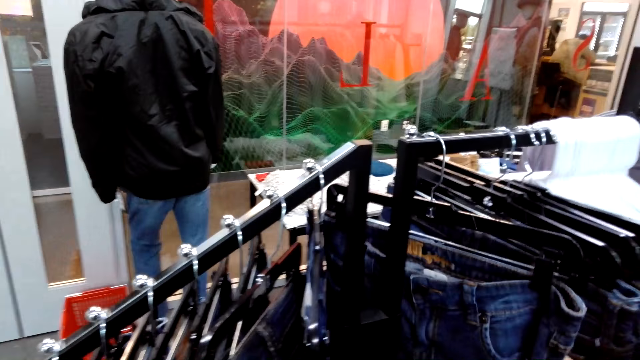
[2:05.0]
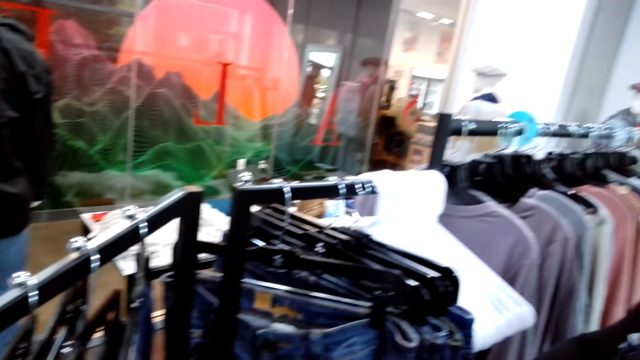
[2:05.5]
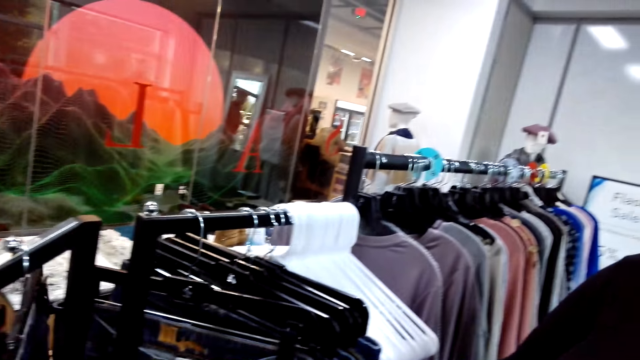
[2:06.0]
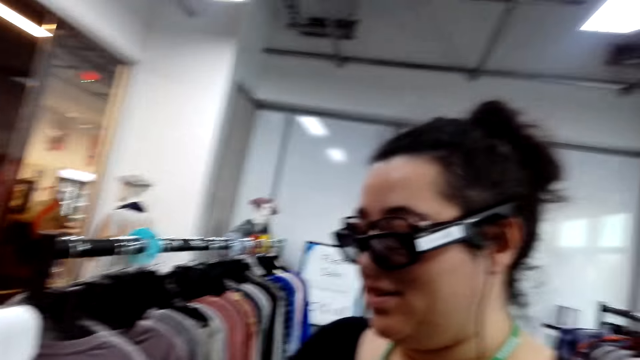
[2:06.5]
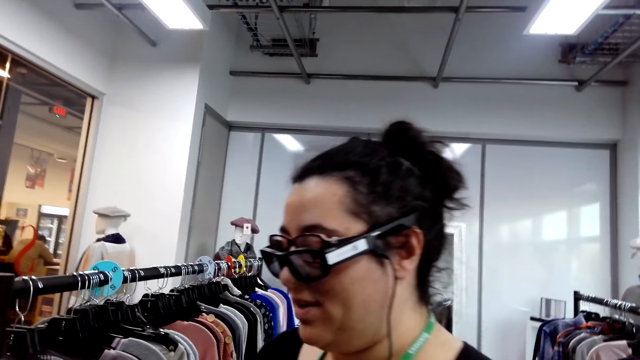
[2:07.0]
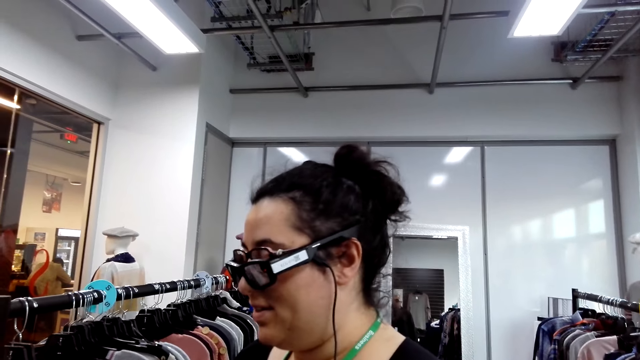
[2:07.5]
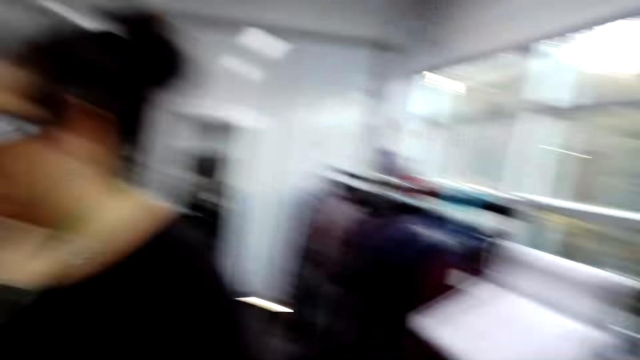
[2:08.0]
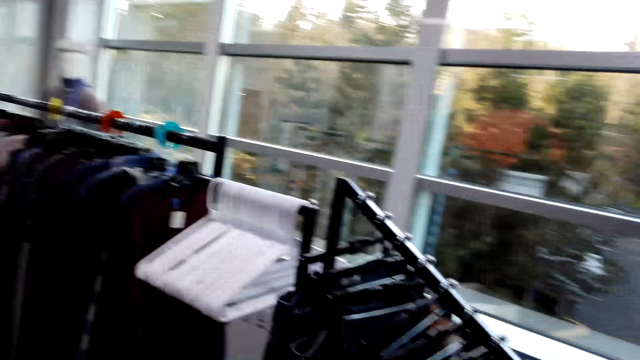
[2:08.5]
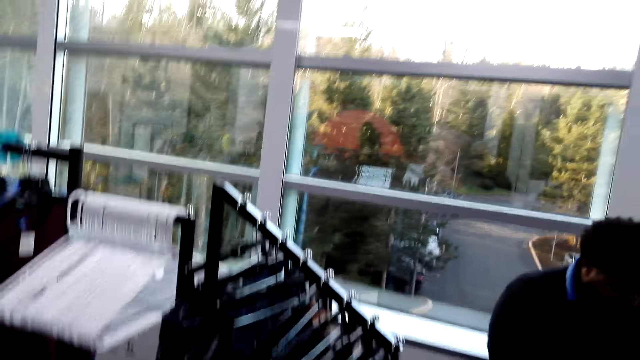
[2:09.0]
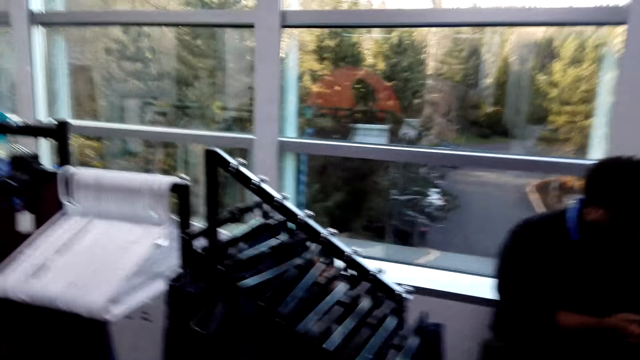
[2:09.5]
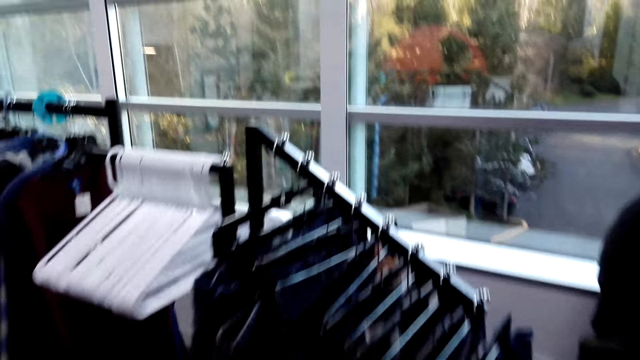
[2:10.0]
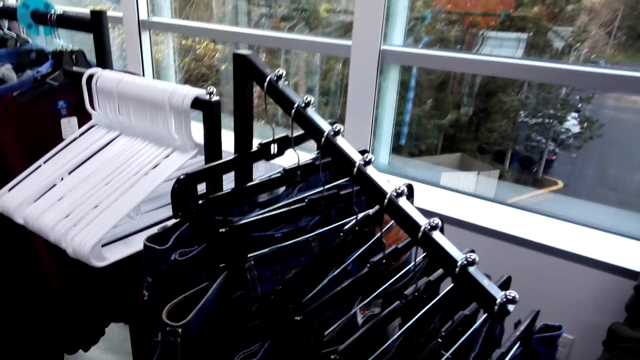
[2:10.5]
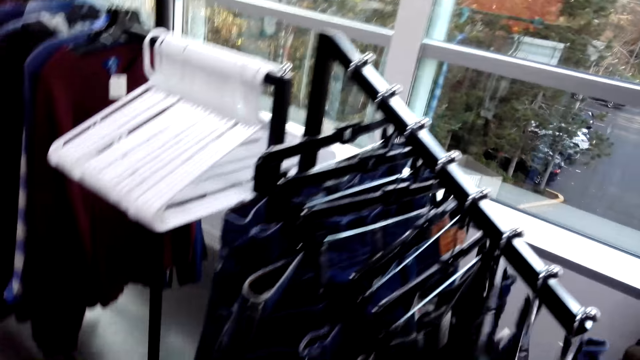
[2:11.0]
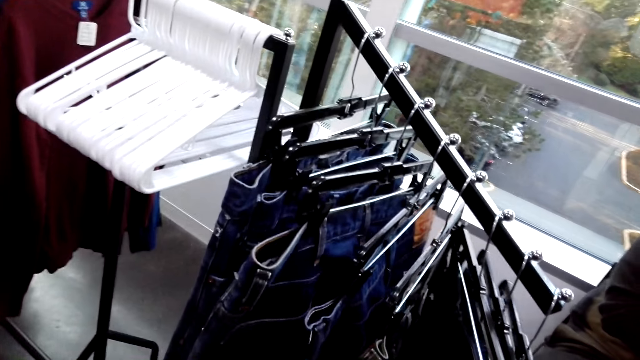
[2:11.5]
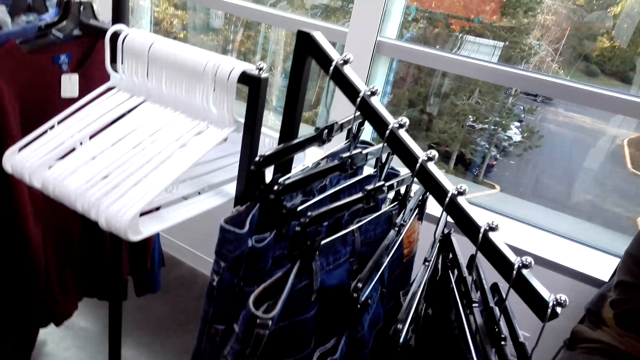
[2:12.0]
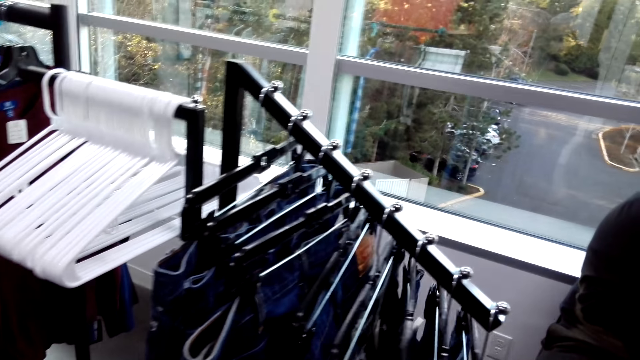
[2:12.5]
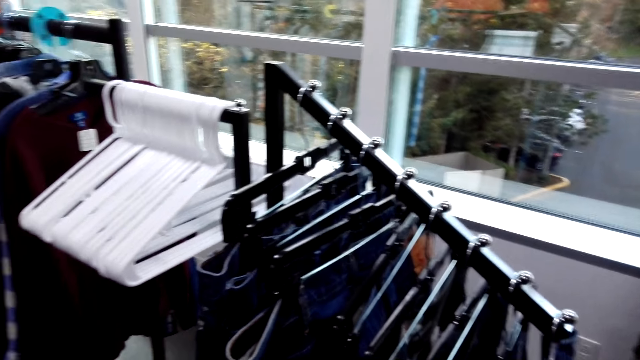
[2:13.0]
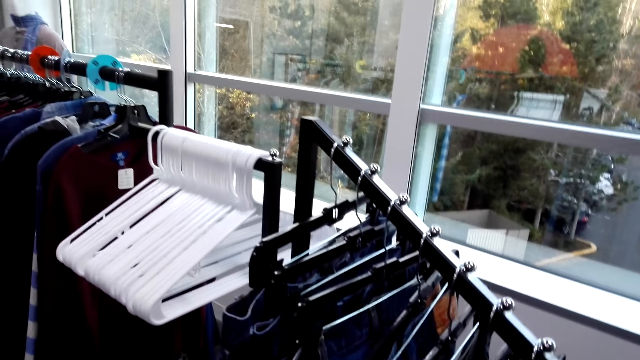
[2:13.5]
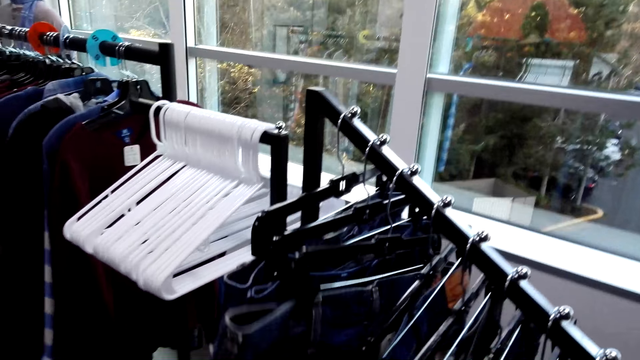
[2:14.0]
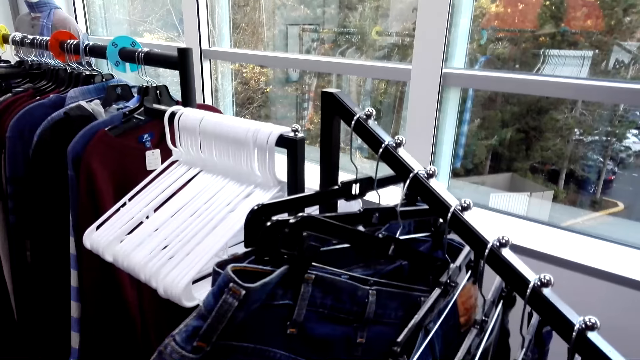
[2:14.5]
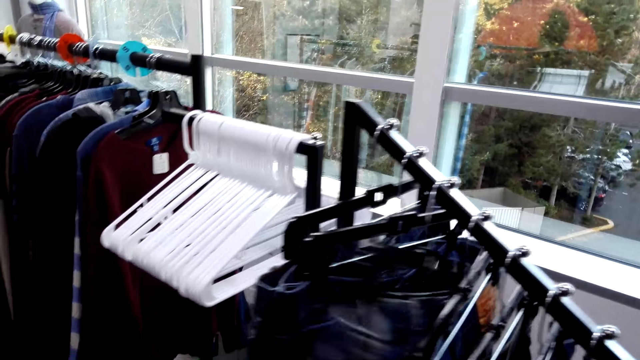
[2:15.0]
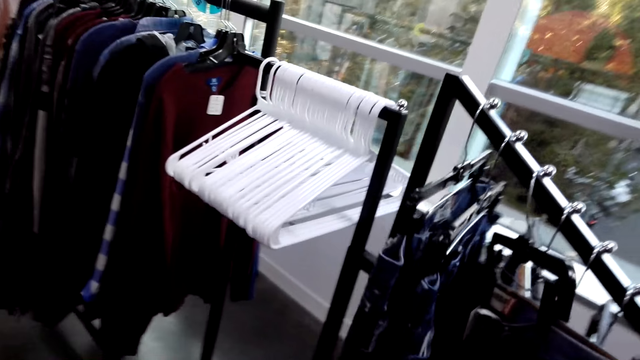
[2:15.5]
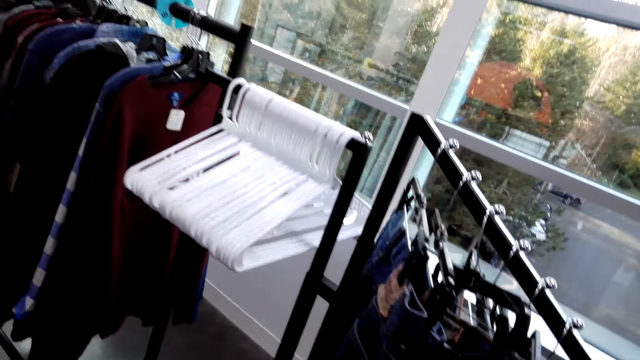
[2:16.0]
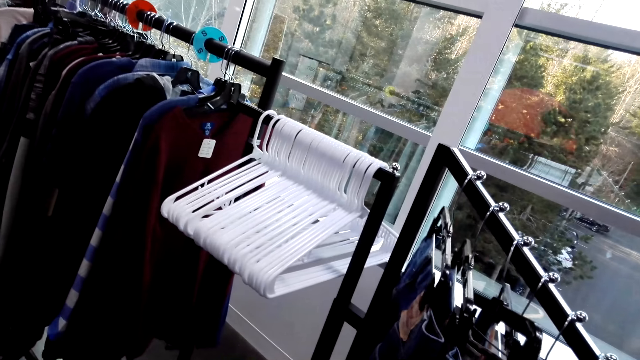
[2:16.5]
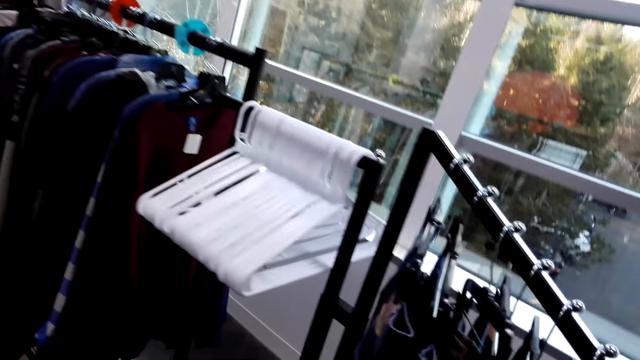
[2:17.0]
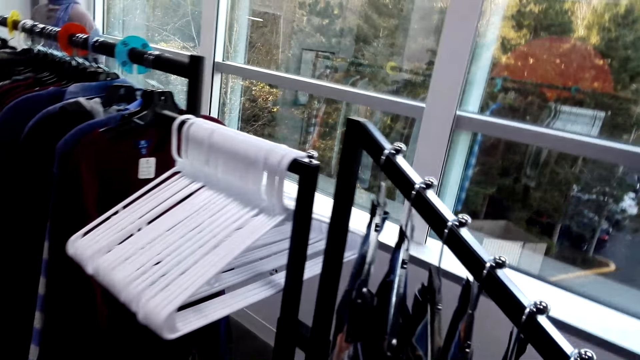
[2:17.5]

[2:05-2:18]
A lady looks at a jean trouser. The lady talks to the camera wearer. The camera wearer walks. They browse clothes through the rack. They look through jean trousers.

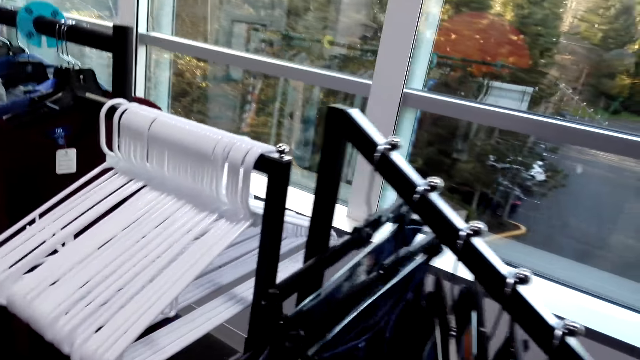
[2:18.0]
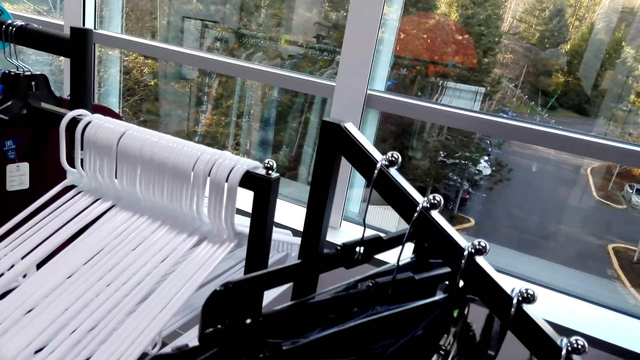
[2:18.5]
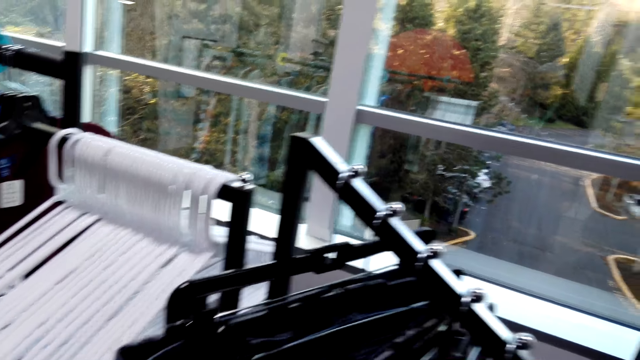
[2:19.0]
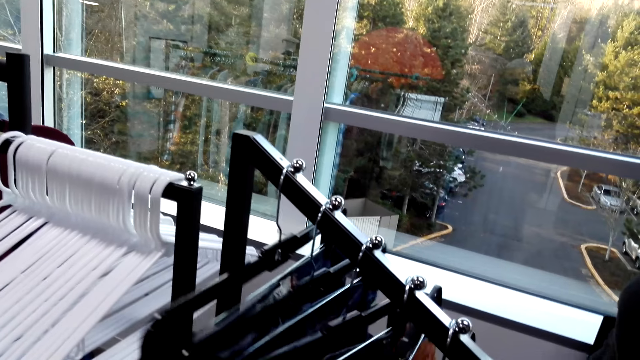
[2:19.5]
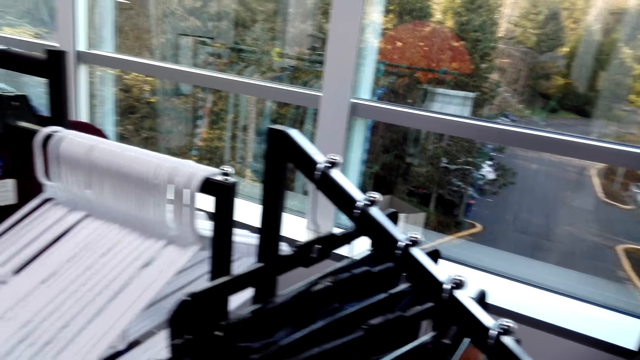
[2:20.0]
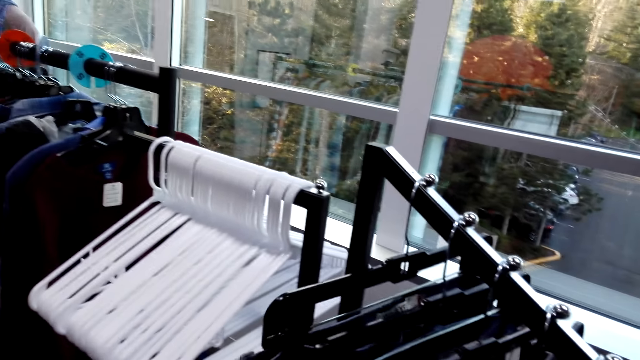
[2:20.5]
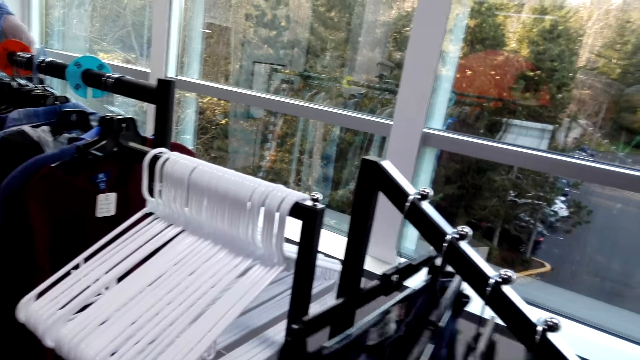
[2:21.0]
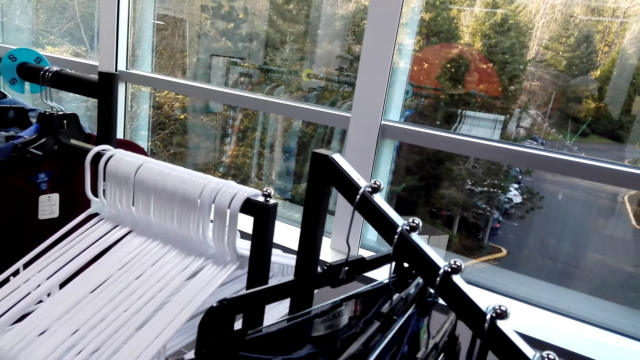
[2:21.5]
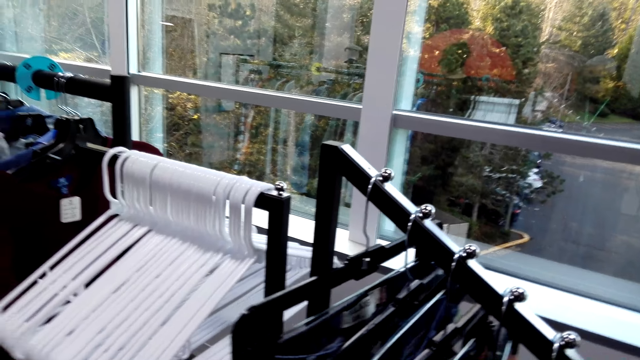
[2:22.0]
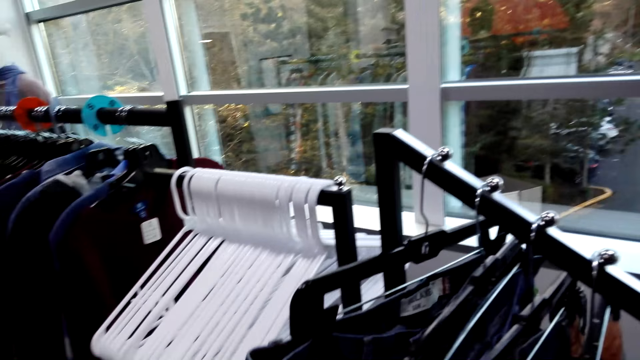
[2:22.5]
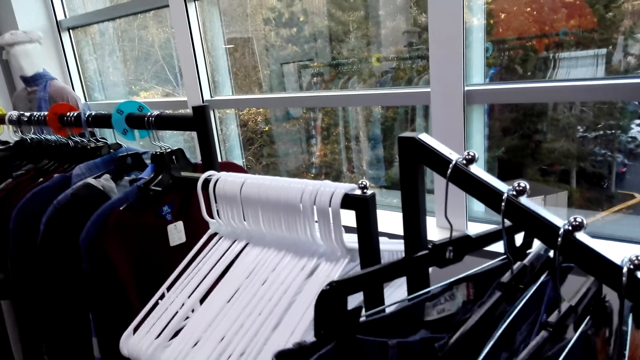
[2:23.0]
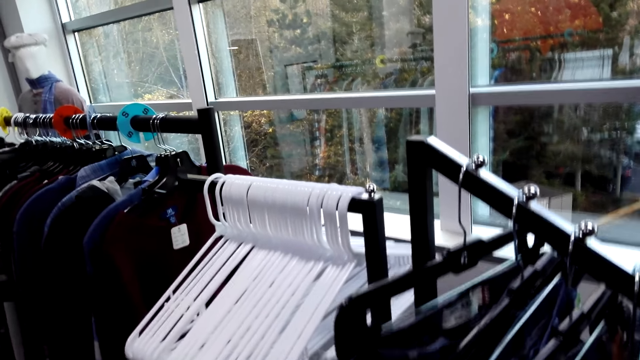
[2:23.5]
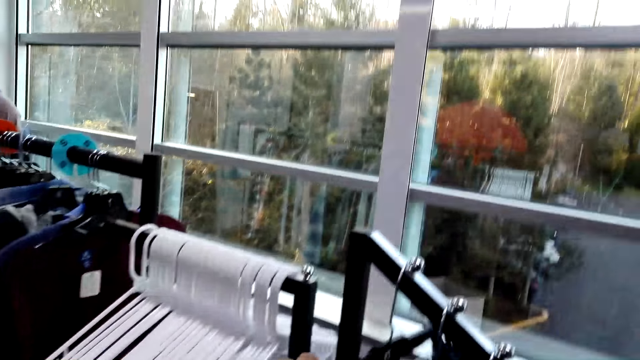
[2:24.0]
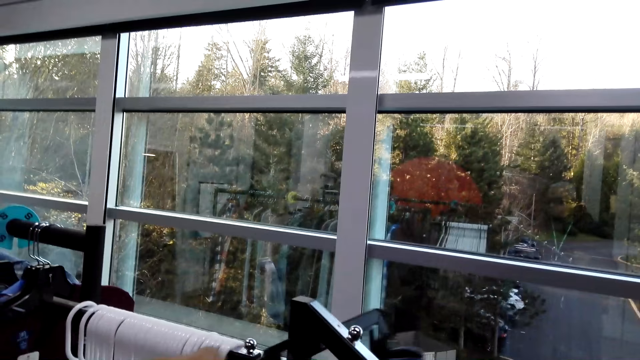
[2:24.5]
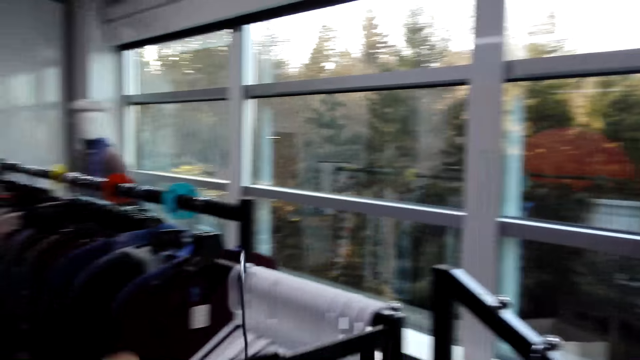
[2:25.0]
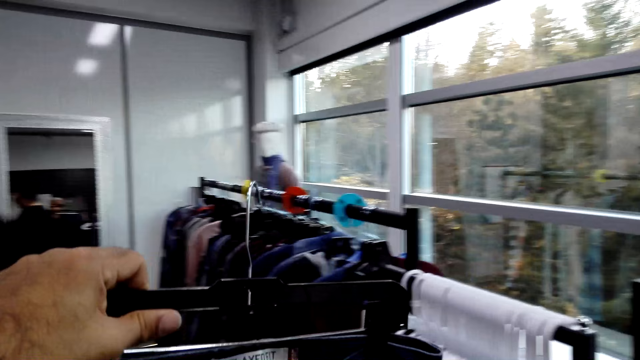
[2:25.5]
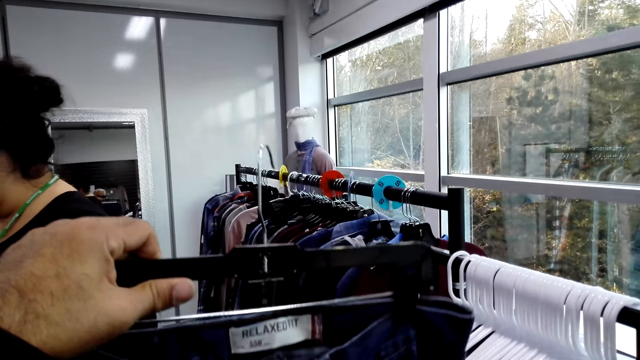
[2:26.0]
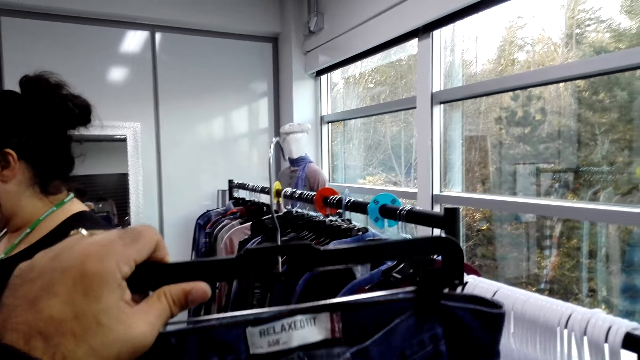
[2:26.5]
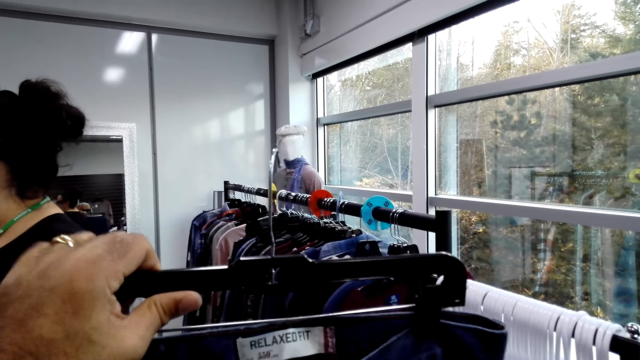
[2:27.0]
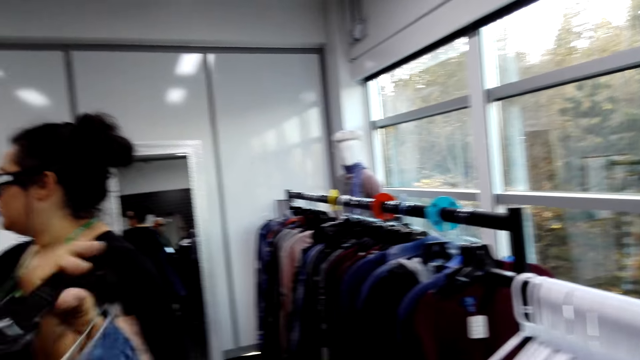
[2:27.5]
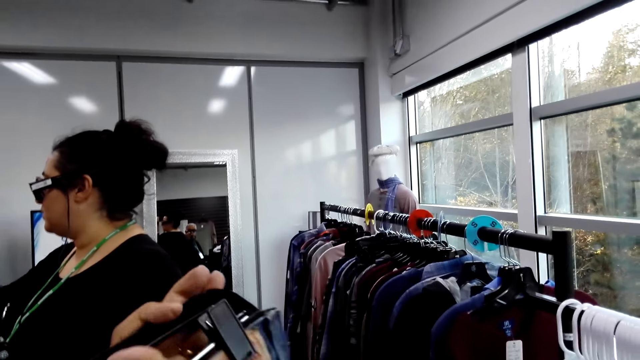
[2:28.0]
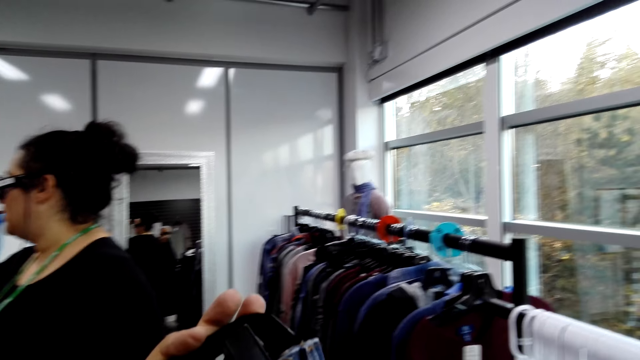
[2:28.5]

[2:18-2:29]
The camera wearer unhangs a jean trouser. They move clothes on the hands. They look at the jean trouser.
